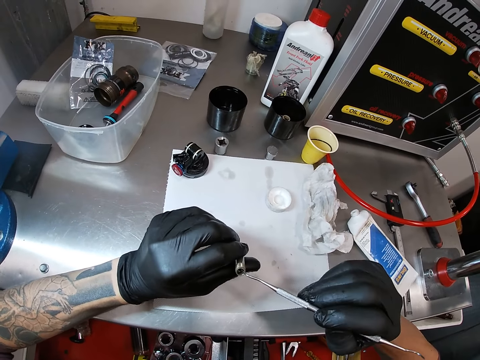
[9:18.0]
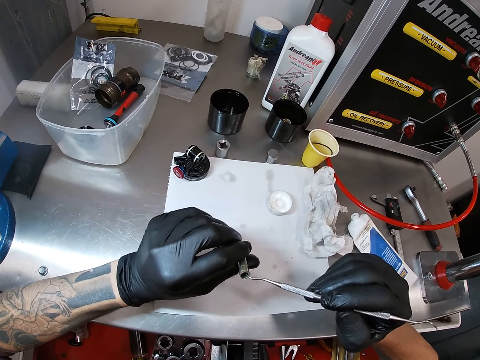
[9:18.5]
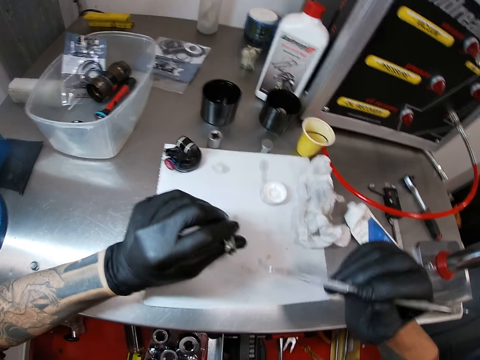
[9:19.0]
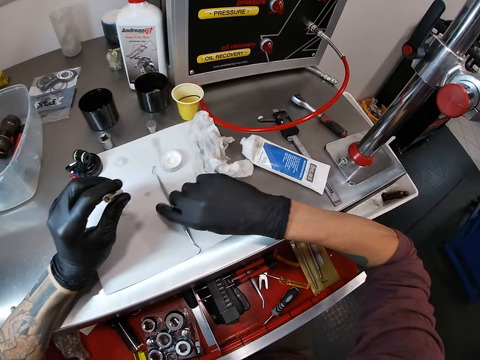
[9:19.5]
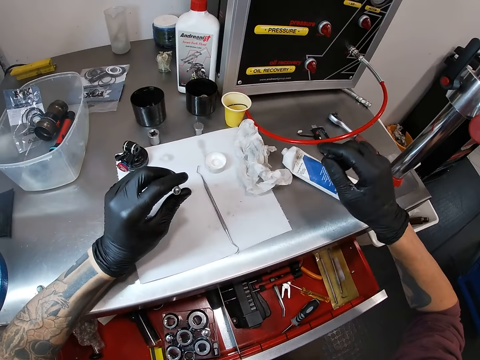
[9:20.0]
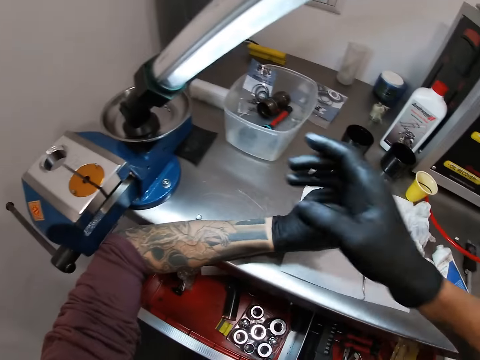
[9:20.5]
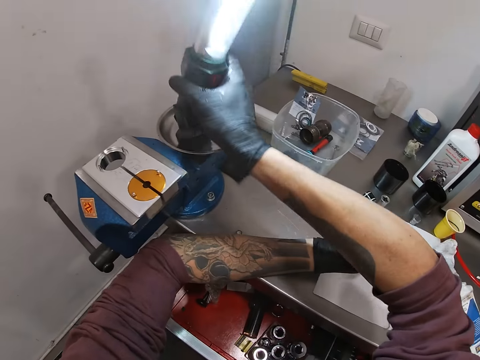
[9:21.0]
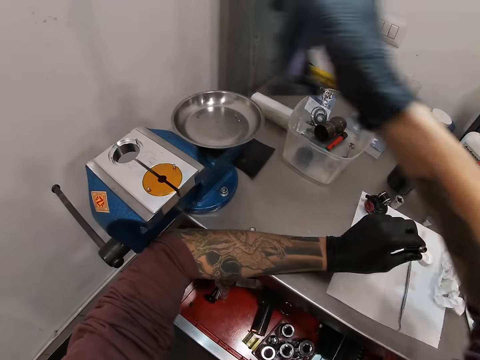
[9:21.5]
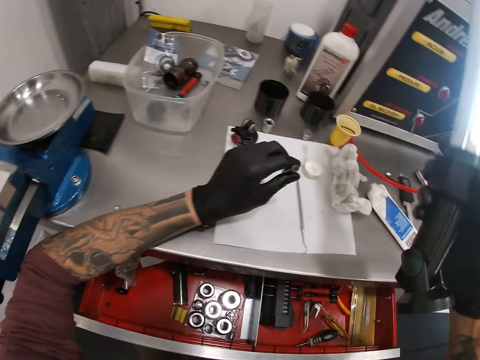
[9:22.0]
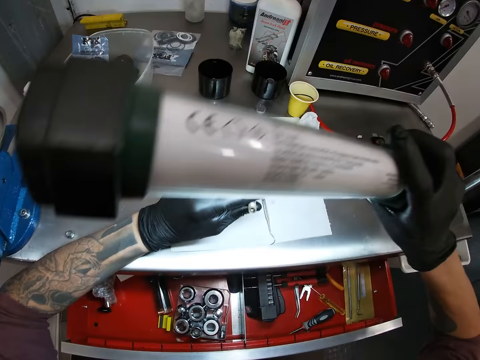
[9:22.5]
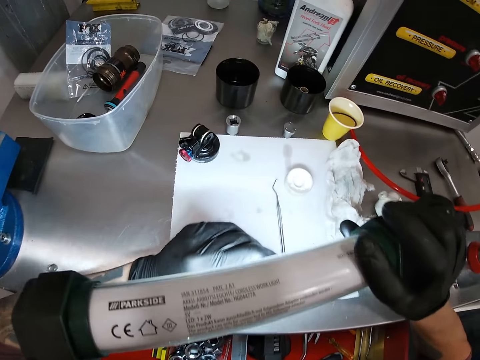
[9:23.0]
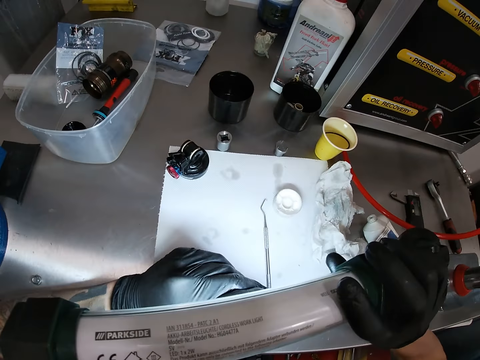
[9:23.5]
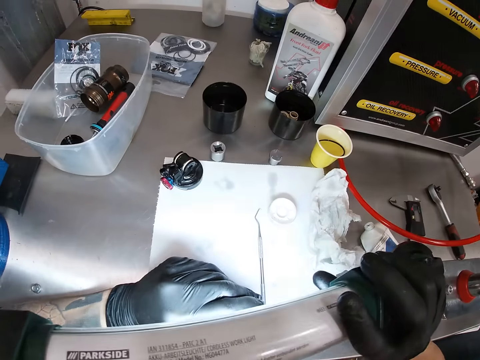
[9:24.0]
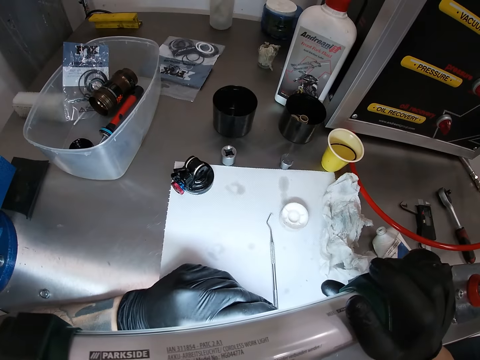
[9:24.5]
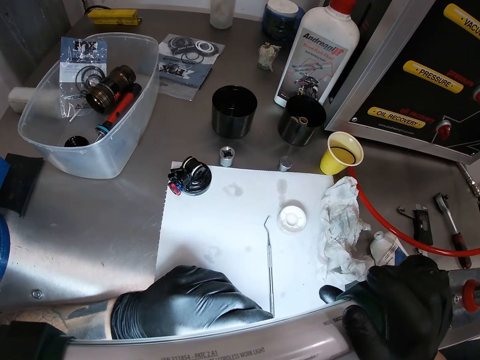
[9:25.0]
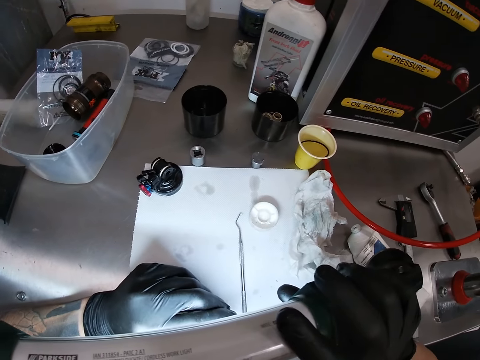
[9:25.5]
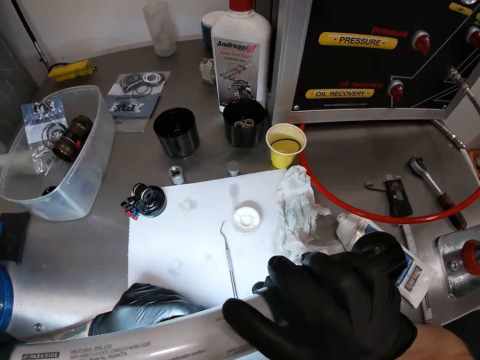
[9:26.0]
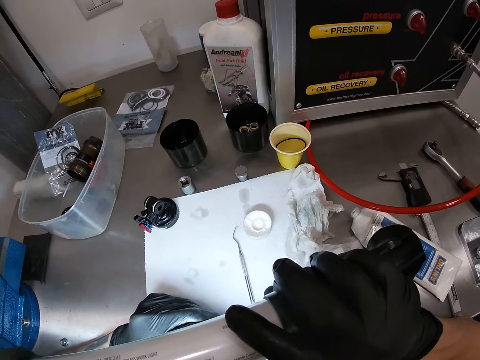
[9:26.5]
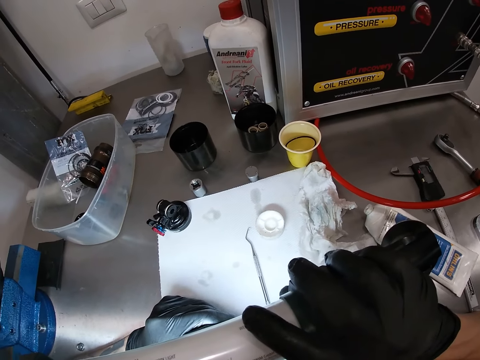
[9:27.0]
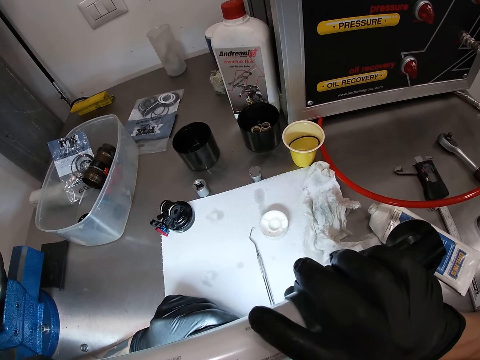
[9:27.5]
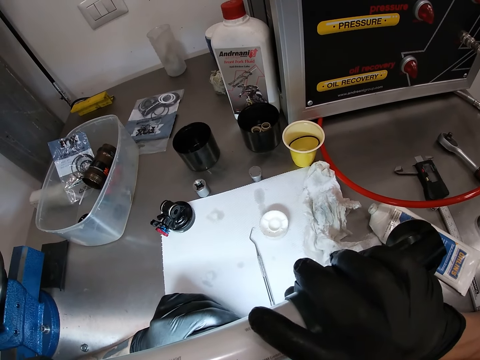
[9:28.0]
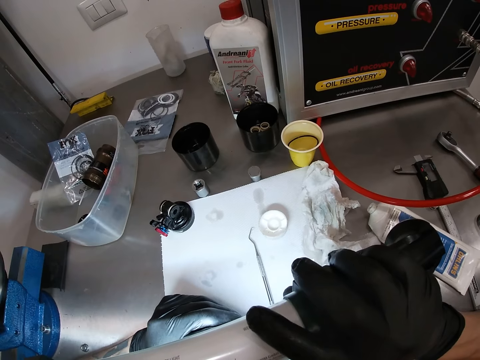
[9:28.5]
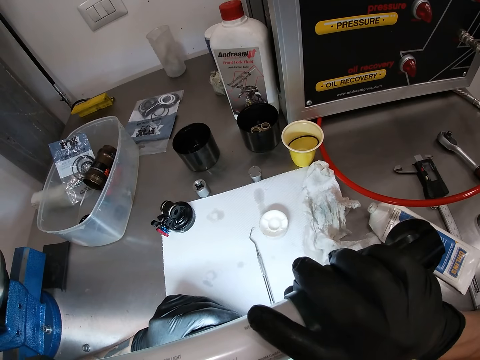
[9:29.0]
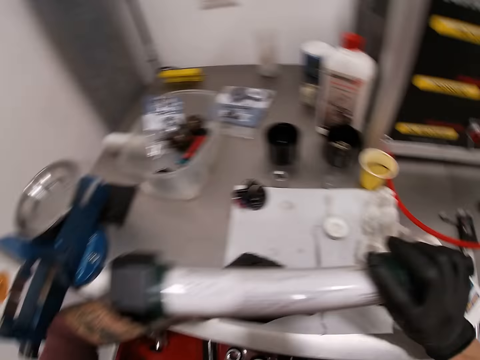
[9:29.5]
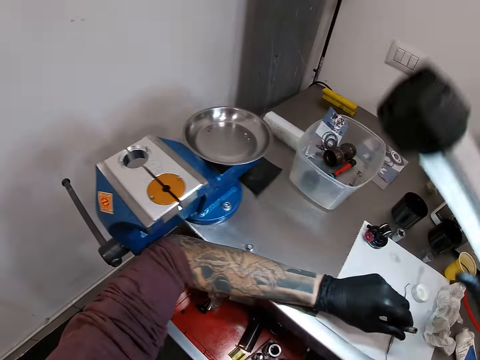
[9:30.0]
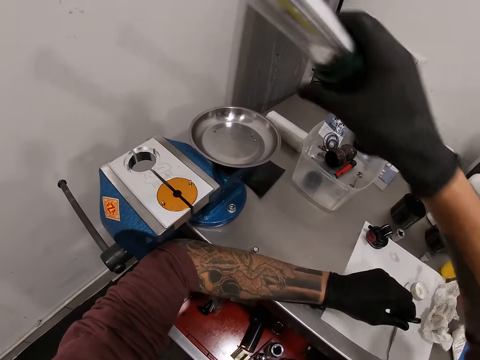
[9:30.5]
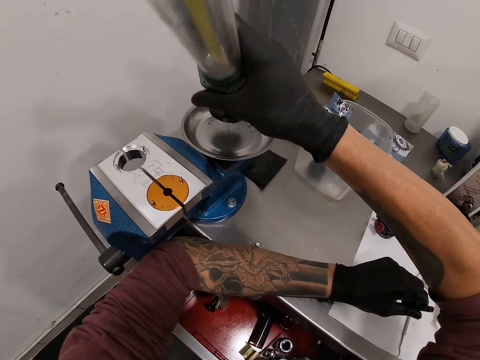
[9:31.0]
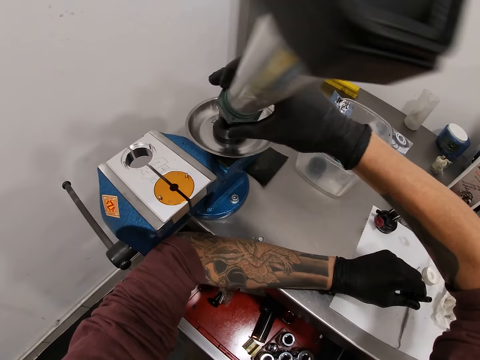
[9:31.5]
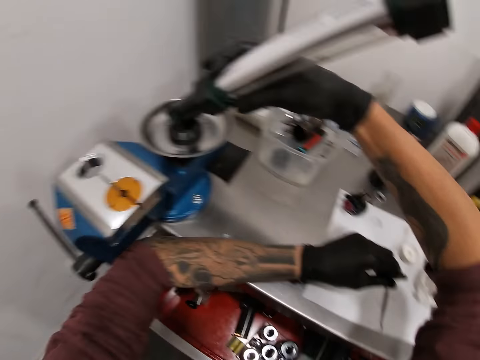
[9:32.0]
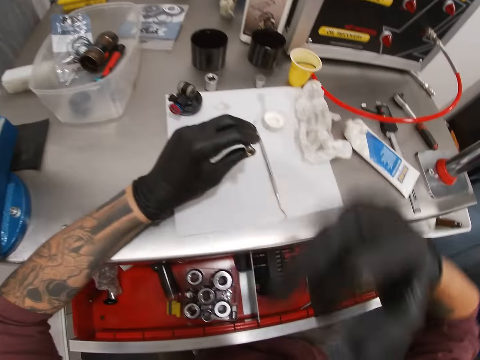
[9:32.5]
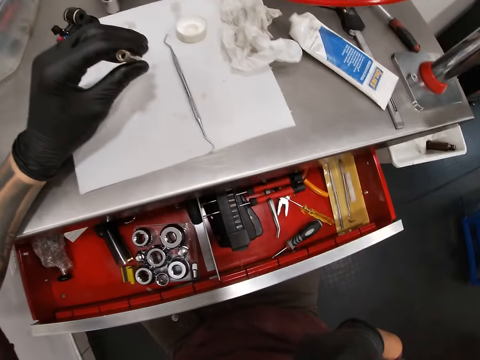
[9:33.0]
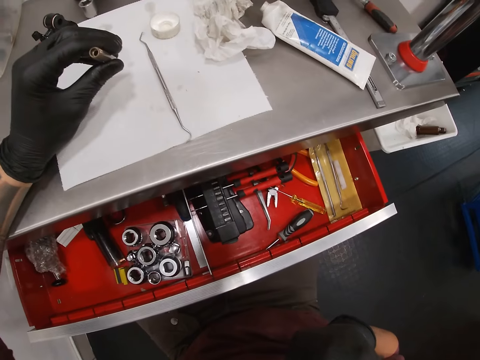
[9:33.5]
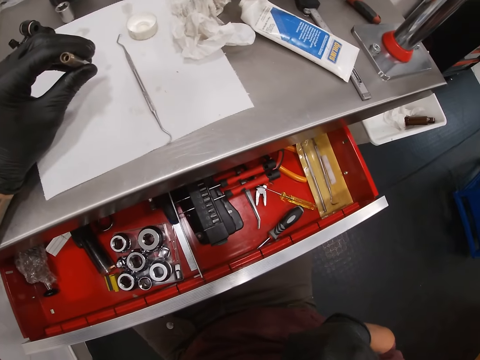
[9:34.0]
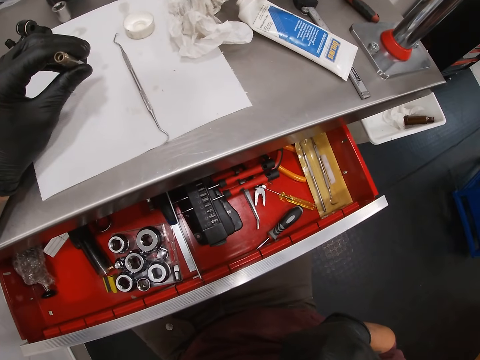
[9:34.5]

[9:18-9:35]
The camera wearer inserts the curette in the hex socket. He places the curette on the table. He picks up the lamp with his right hand. He reflects the lamp's light onto the hex socket. He turns off the lamp with his right hand. He places the lamp on the stand or weighing scale with his right hand. He stares at the screwdriver.

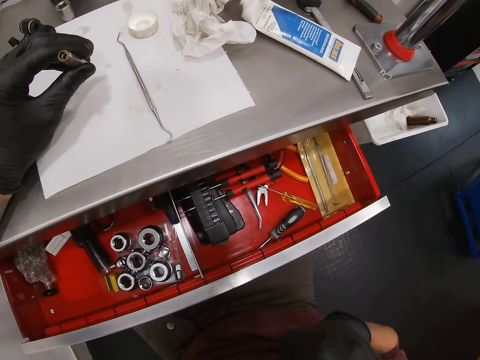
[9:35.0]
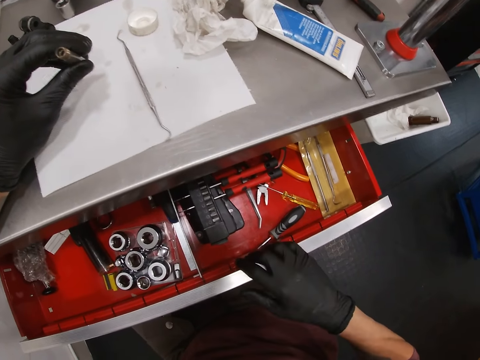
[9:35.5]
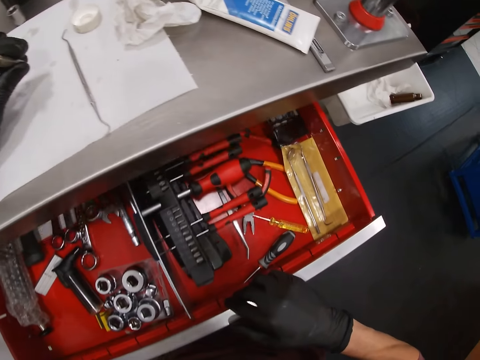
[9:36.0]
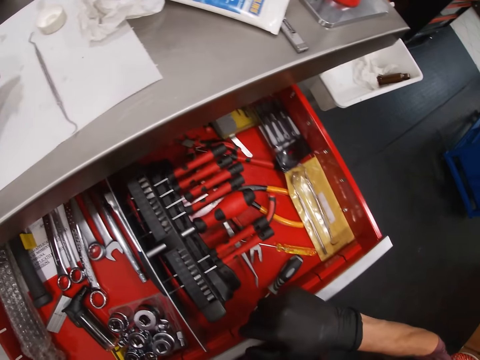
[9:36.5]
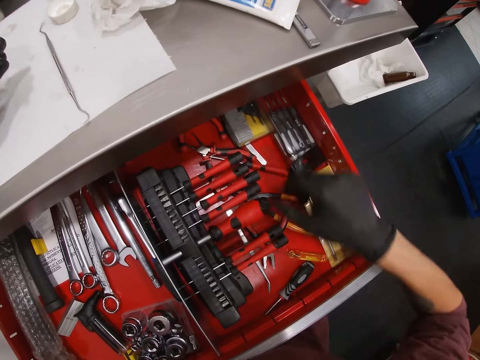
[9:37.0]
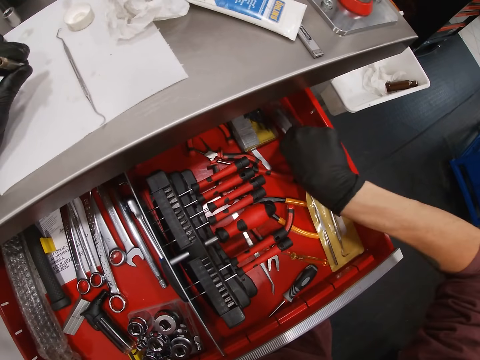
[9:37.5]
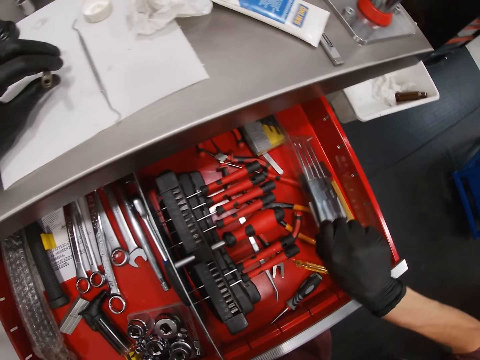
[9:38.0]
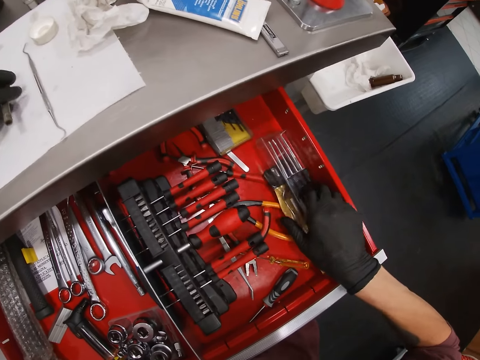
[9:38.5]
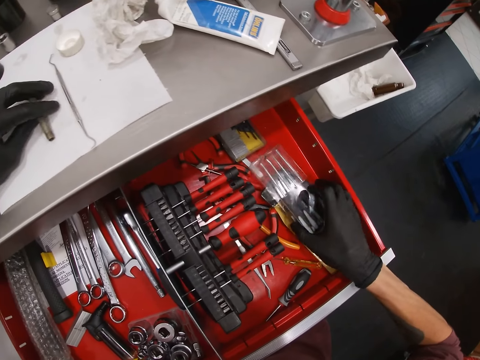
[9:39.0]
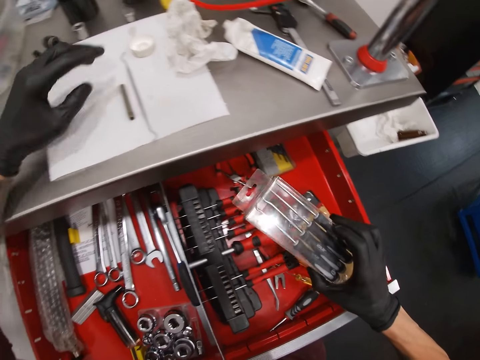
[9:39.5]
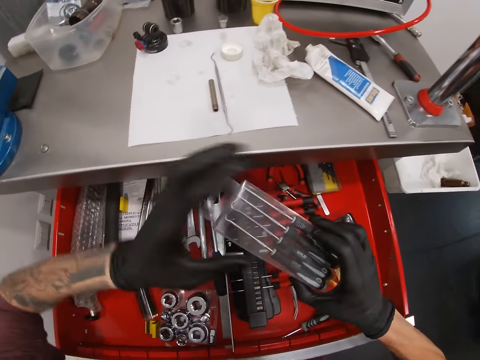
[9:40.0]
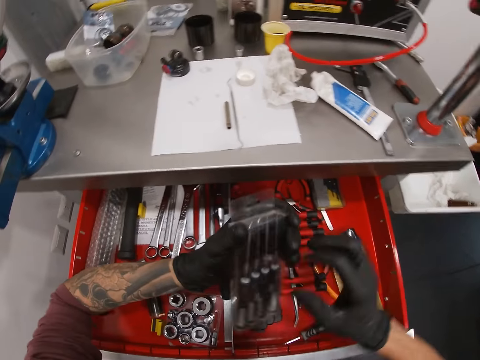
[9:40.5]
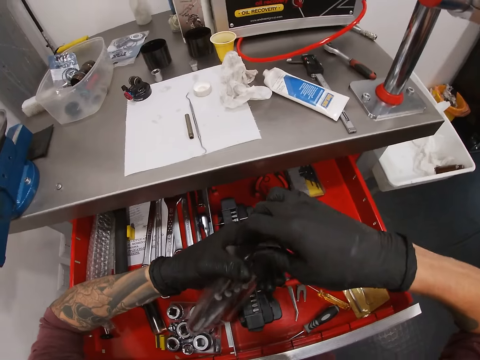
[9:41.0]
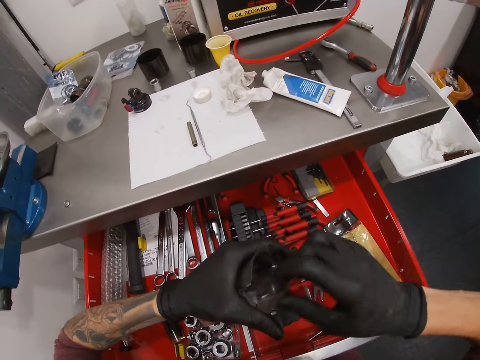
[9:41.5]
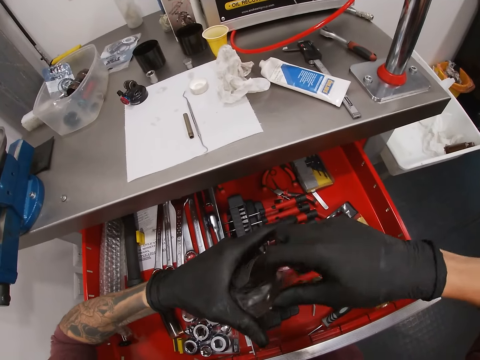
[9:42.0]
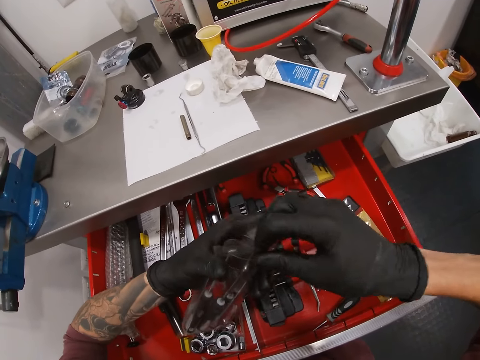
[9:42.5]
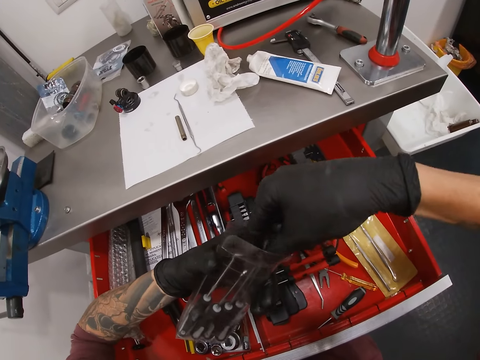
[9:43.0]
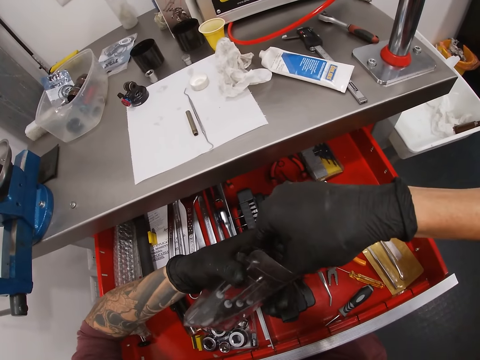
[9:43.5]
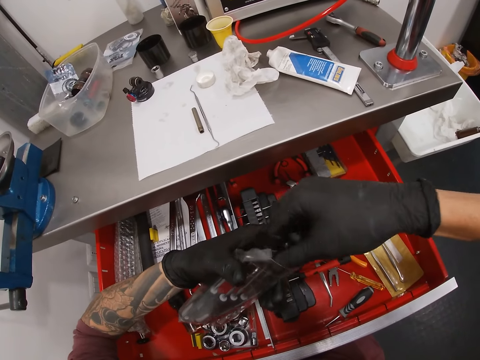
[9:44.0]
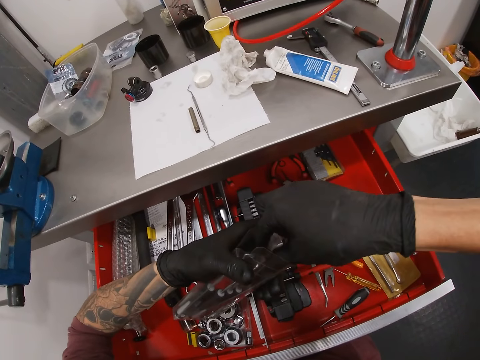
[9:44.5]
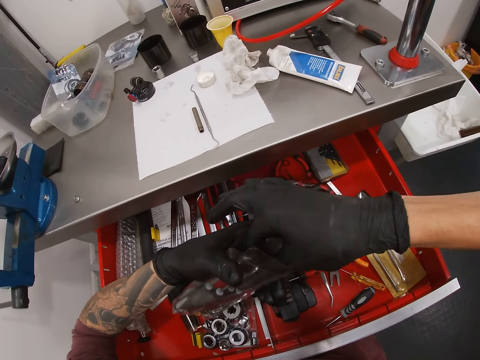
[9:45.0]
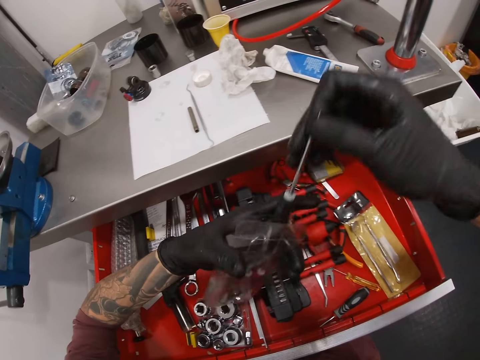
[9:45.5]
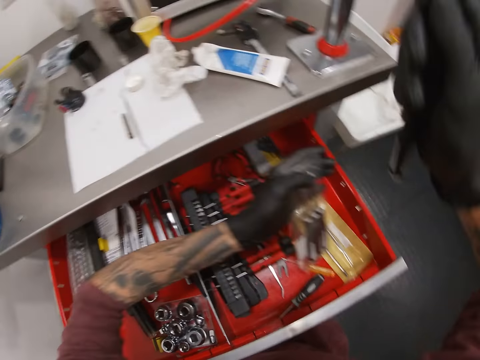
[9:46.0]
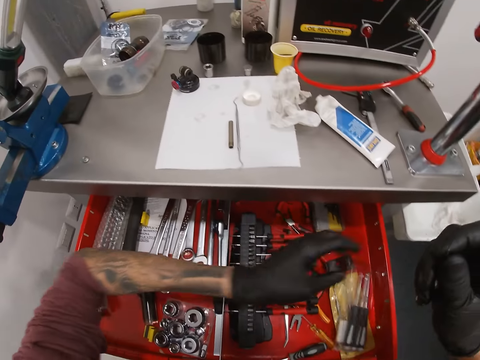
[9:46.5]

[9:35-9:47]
The camera wearer opens the drawer with his right hand. He places the hex socket on the workstation. He picks up a pack or case of hook screwdrivers from the drawer with his right hand. He places the case of screwdrivers in his left hand. He opens the pack of hook screwdrivers with both hands. He removes the screwdriver from the case. He returns the case back in the drawer.
